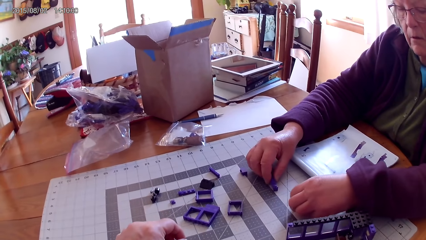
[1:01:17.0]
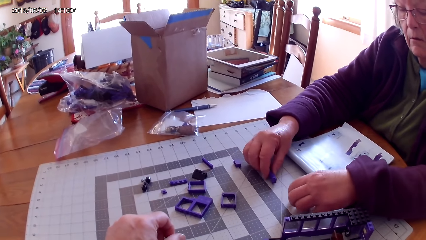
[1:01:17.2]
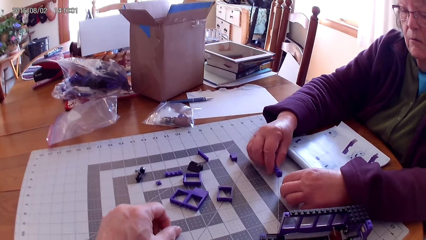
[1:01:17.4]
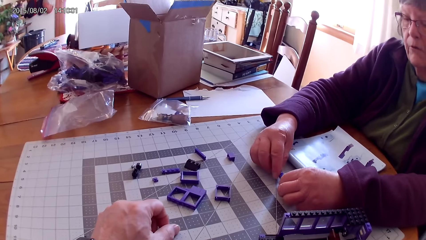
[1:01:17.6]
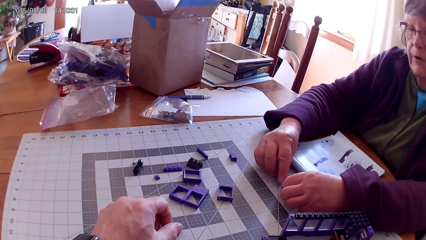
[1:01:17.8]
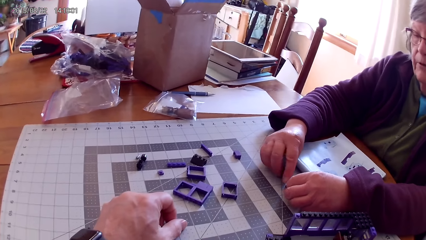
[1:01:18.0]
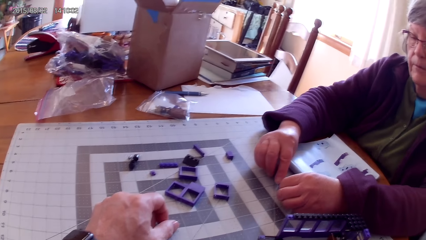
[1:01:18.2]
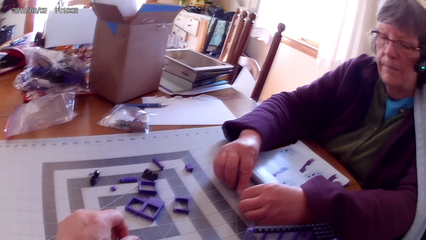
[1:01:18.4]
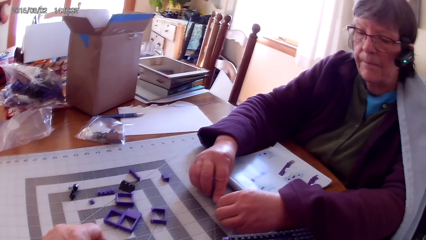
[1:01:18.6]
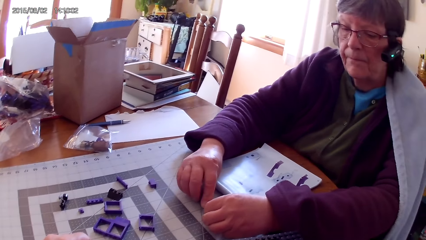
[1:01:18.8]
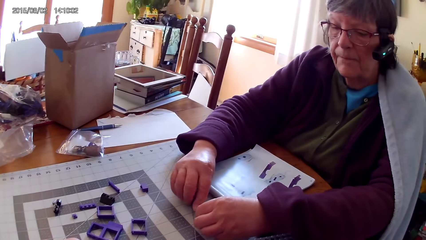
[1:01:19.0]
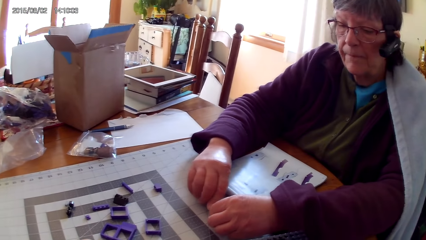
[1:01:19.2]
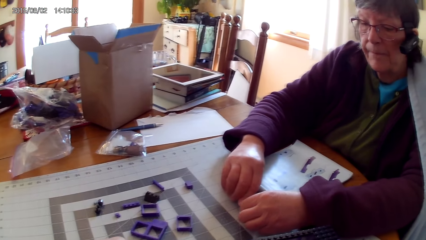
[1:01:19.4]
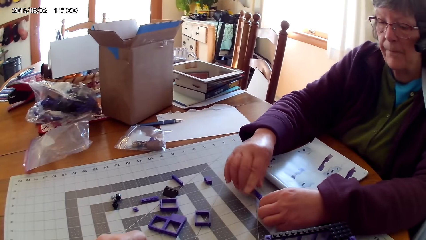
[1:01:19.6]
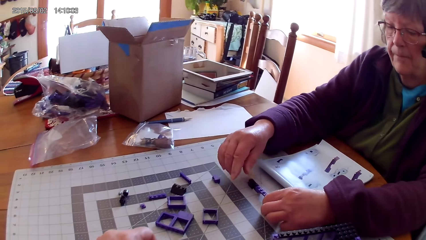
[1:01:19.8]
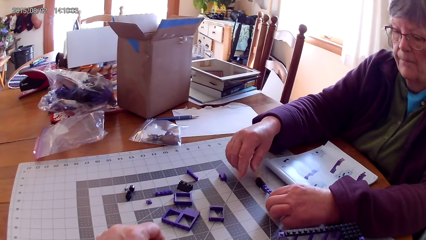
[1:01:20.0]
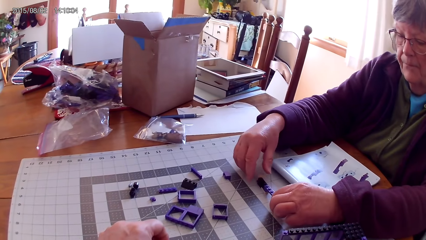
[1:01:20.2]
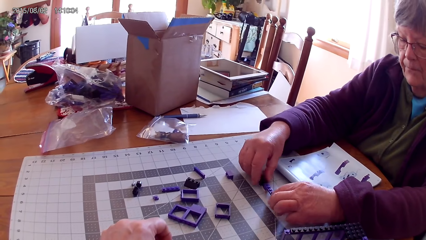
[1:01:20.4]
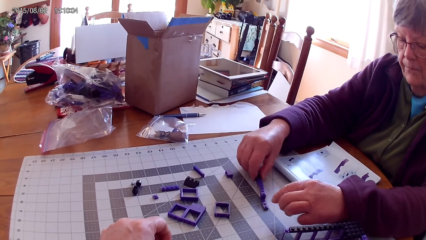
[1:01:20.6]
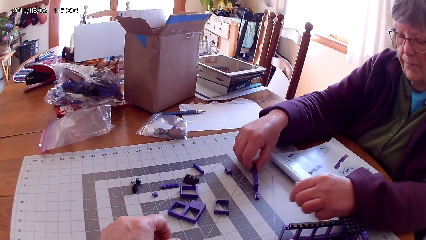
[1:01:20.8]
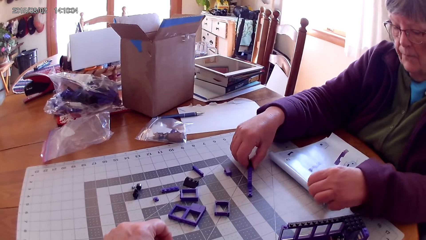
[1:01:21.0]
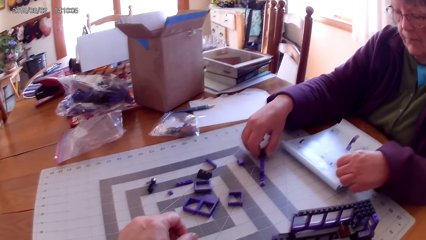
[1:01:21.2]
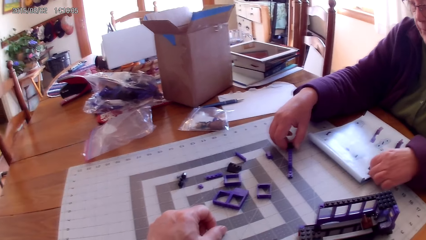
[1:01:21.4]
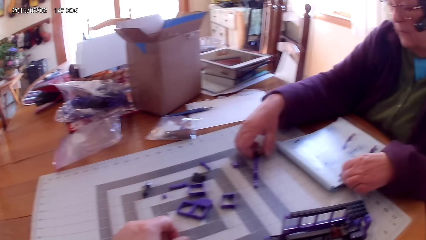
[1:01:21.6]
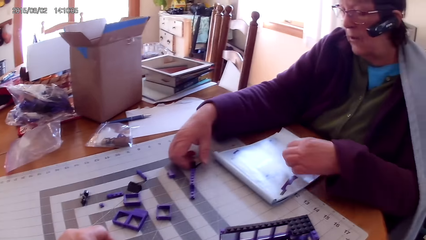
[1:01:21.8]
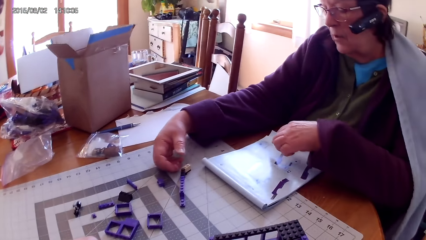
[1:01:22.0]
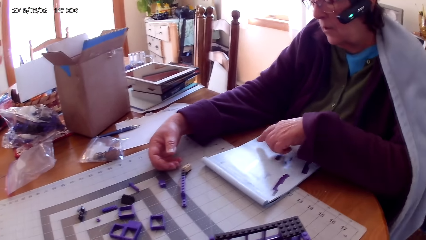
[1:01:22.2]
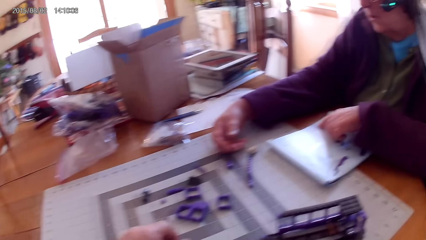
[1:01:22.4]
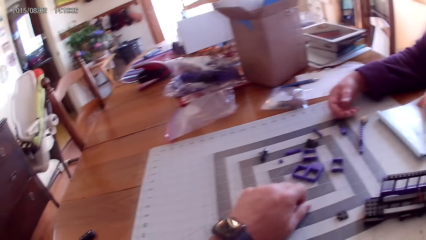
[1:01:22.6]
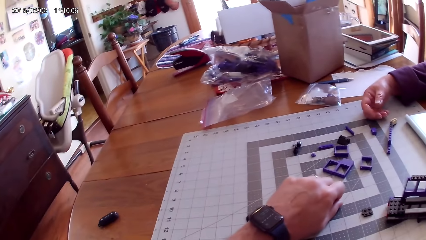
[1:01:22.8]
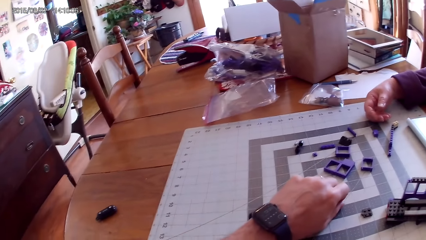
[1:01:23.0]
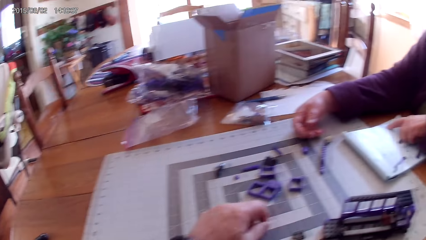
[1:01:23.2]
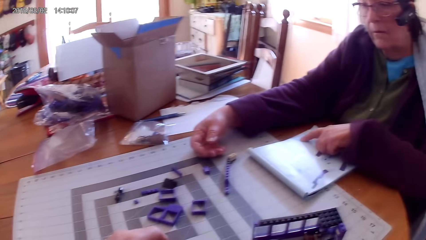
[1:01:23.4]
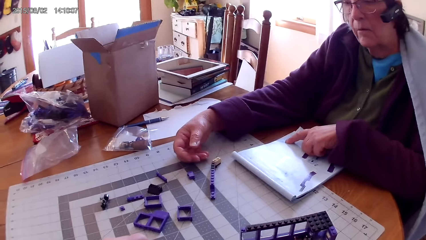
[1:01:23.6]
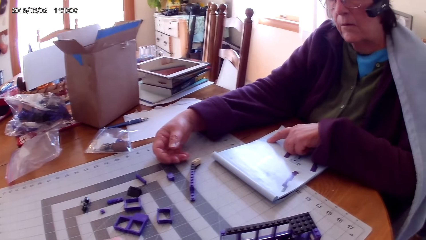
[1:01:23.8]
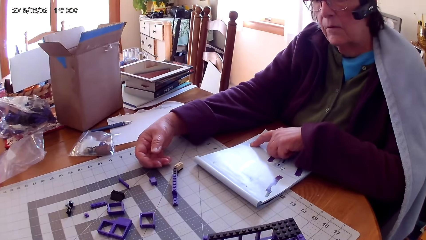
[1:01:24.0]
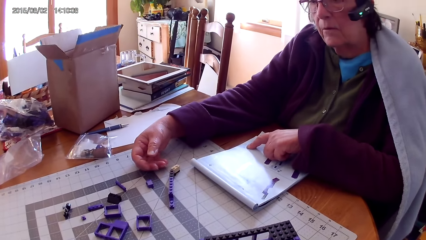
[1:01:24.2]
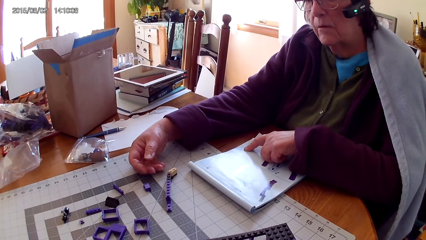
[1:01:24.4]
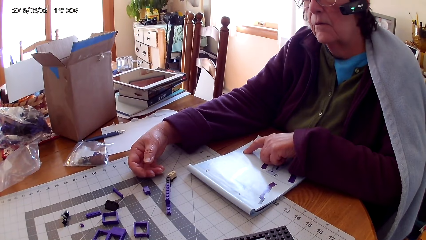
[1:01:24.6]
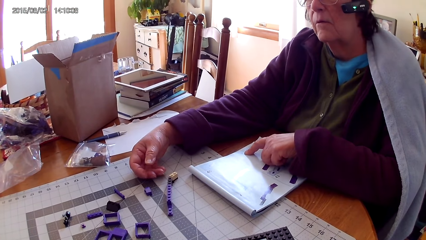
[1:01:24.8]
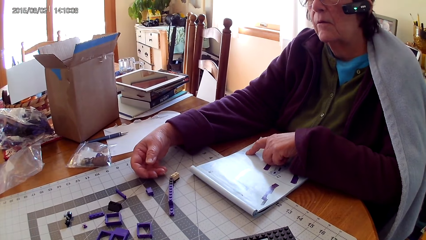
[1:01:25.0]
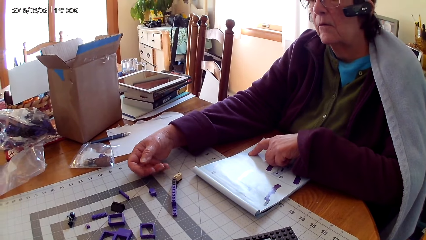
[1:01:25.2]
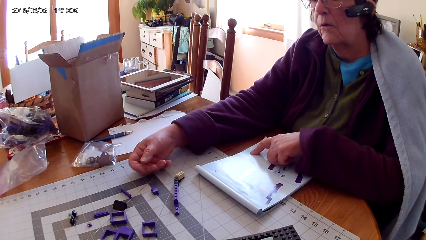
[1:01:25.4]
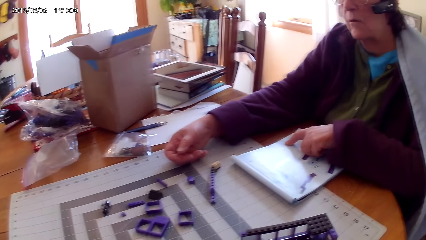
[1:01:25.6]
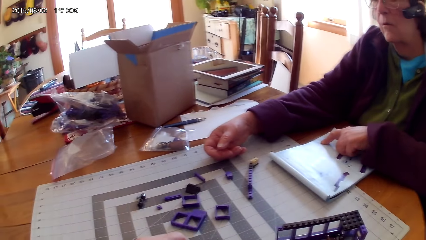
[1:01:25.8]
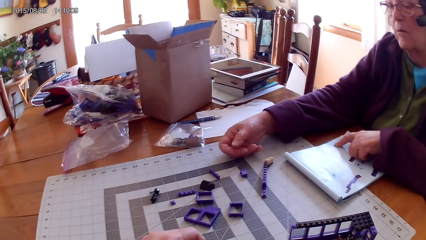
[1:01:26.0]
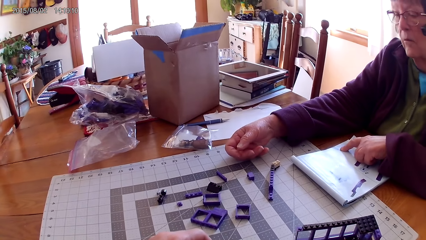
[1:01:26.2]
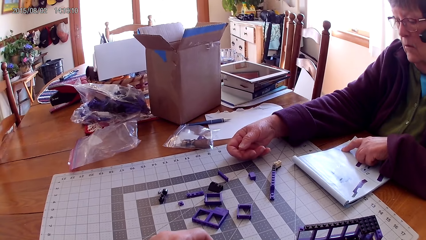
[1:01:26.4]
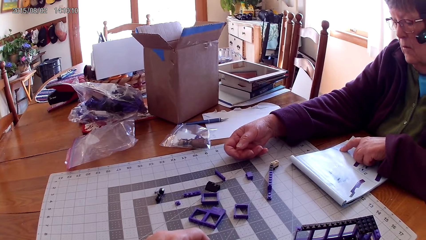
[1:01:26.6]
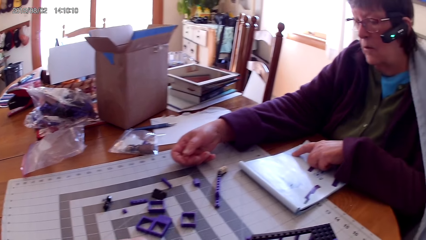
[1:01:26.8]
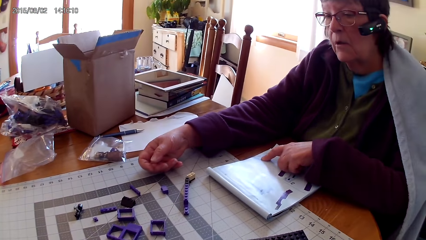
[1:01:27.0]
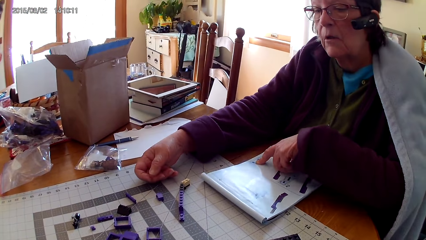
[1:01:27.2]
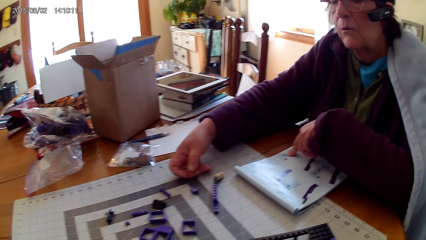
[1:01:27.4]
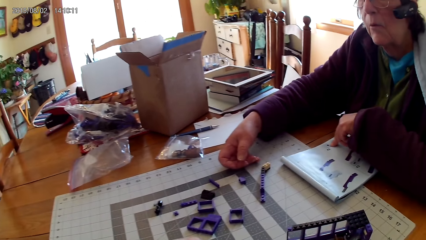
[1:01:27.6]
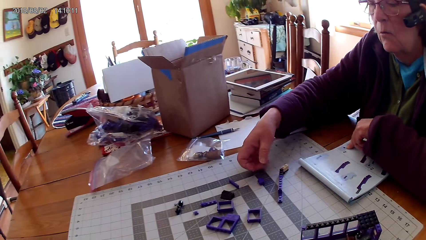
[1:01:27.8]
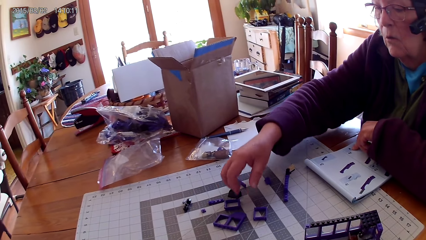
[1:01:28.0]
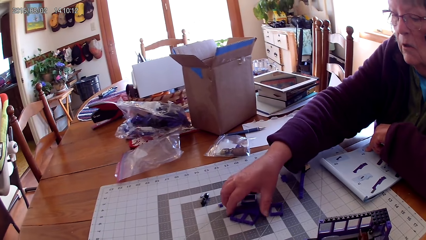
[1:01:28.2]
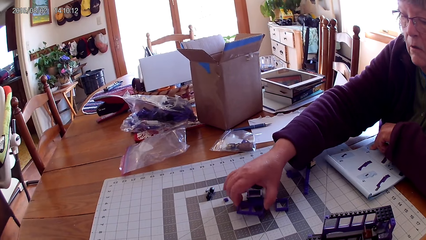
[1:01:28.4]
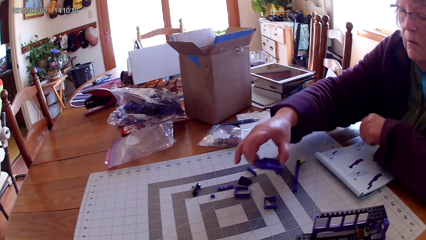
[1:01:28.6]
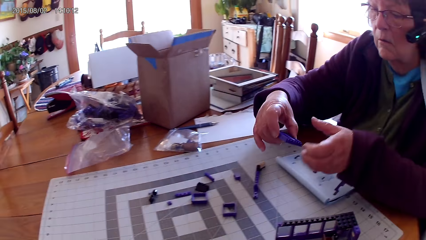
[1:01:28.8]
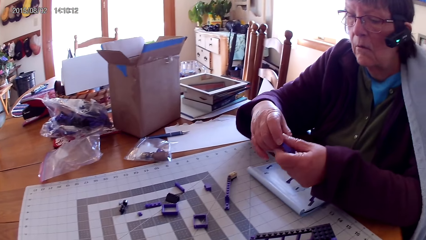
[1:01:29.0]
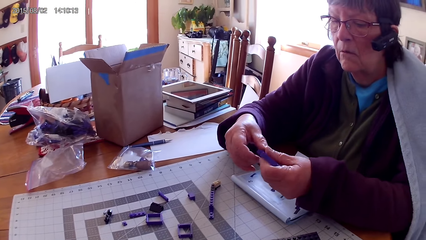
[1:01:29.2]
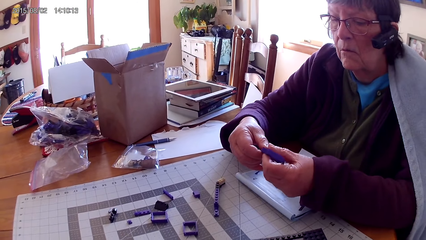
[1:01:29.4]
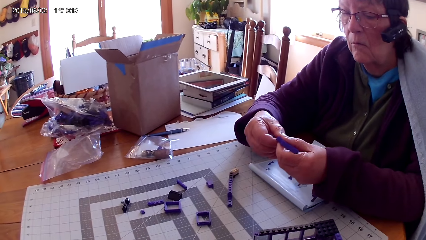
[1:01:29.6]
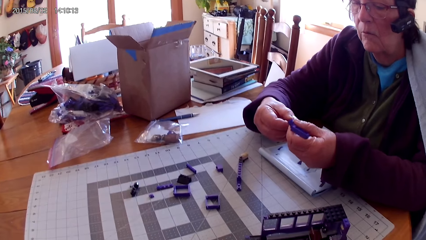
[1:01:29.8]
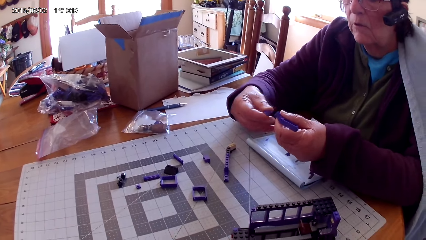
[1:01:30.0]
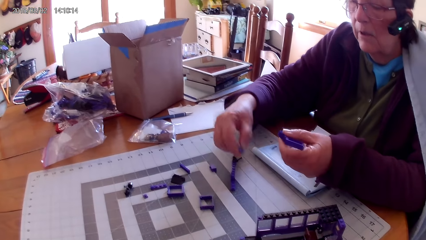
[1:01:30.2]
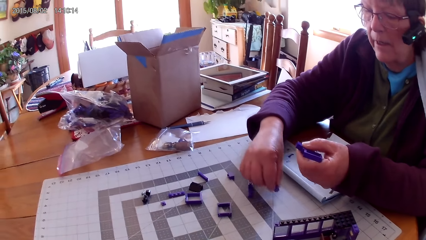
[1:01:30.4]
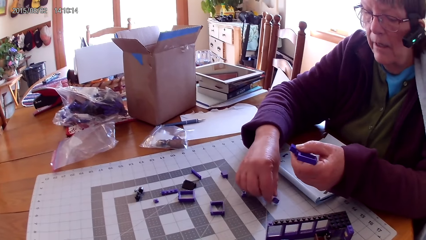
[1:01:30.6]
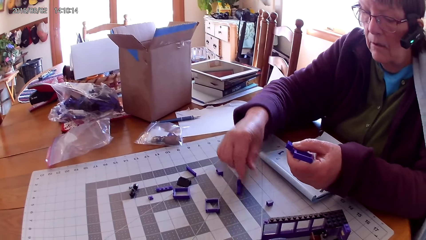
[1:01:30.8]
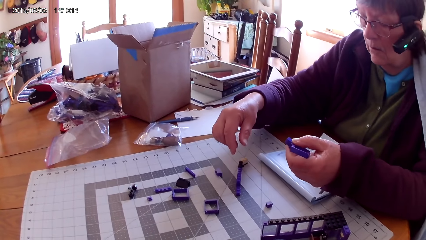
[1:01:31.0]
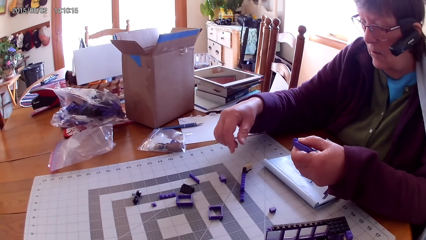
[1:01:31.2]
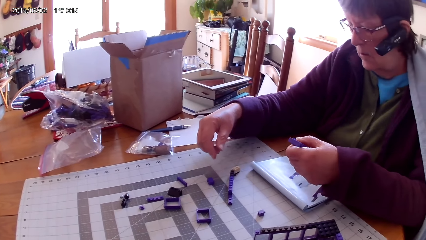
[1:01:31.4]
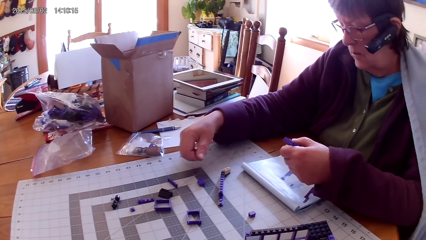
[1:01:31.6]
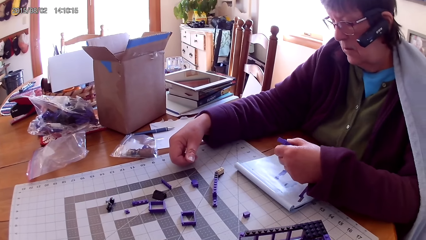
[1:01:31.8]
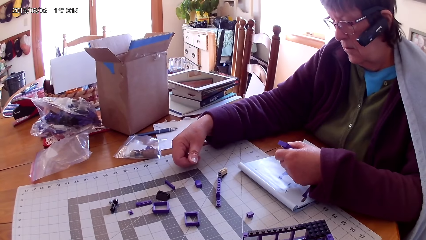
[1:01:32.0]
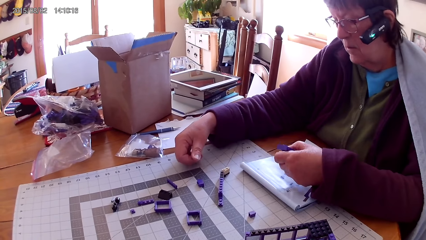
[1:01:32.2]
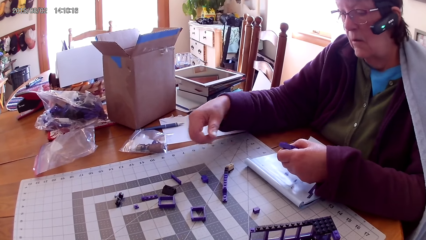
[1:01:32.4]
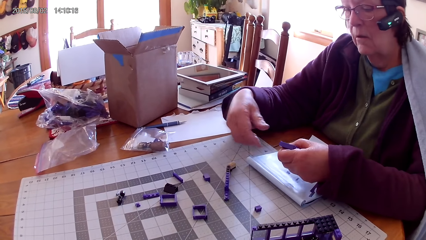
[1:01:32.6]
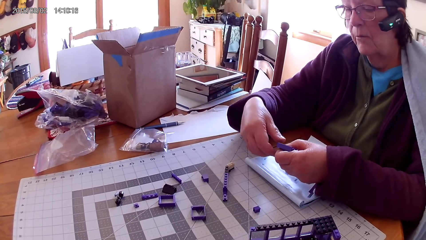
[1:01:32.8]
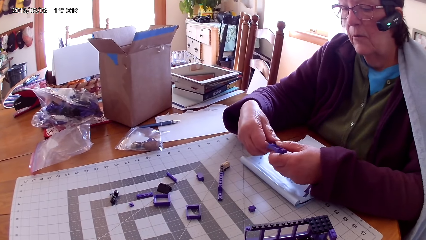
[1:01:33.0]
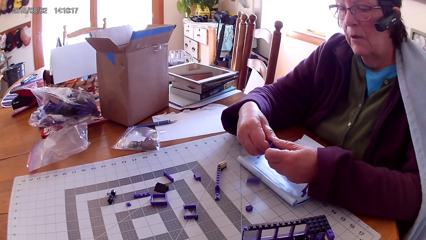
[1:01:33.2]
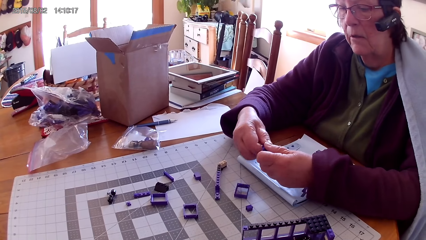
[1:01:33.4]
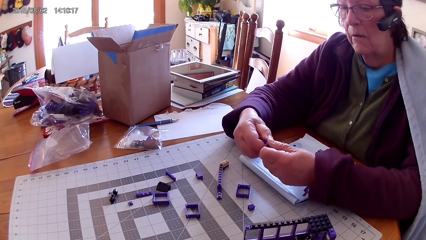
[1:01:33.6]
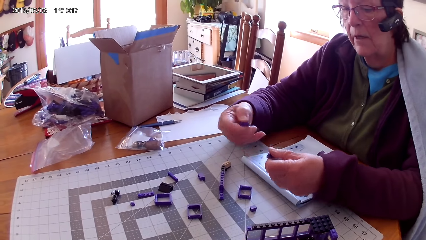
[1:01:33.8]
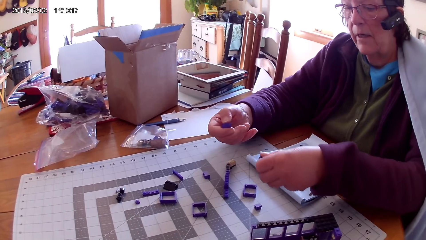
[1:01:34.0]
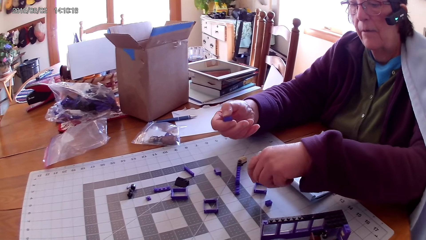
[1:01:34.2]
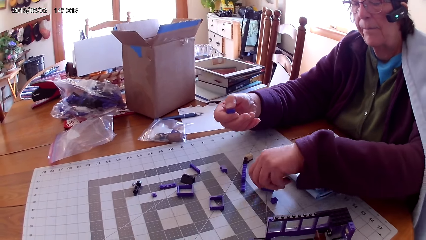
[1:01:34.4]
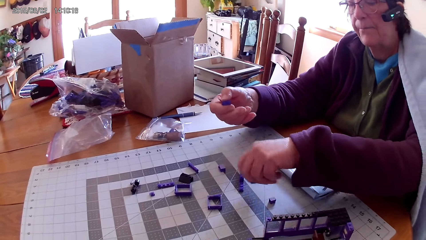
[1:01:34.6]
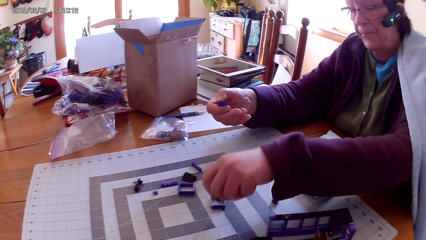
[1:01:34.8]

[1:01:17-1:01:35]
A lady picks up a lego piece. She joins plastic interlocking blocks on the table, fixes the lego piece, and moves a plastic interlocking block on the table. She touches the lego book. She points at a drawing on the book. The camera wearer looks around. The lady reads the lego book. She picks up a plastic interlocking block from the table, separates the plastic interlocking blocks, and holds the lego piece. She puts the plastic interlocking block on the table. She separates the plastic interlocking blocks.
